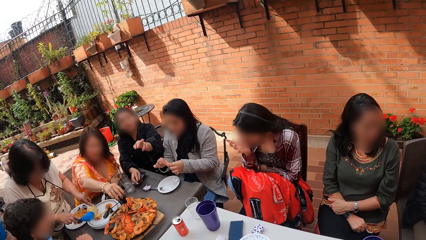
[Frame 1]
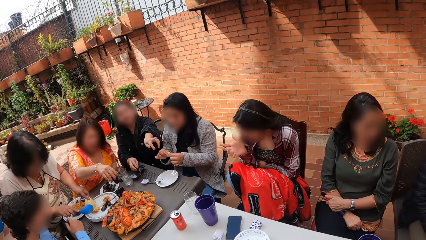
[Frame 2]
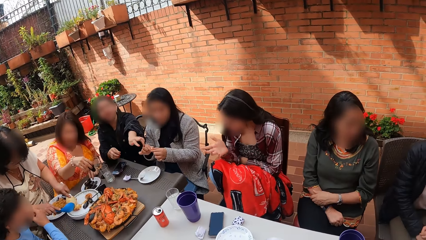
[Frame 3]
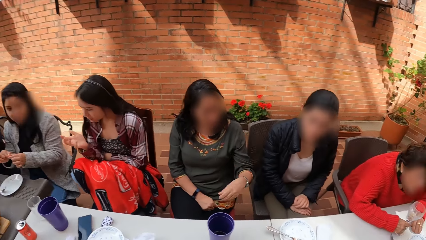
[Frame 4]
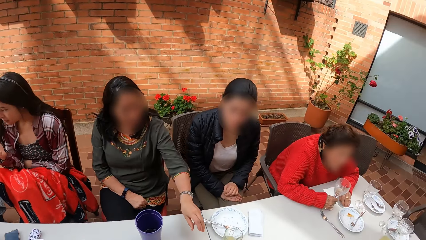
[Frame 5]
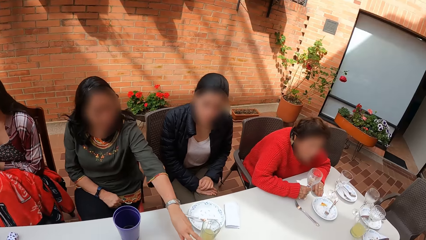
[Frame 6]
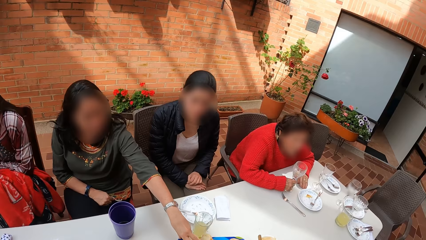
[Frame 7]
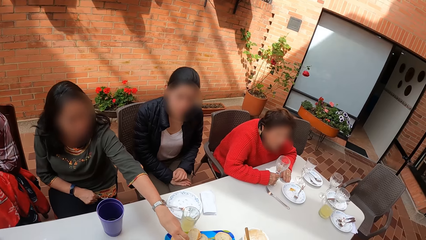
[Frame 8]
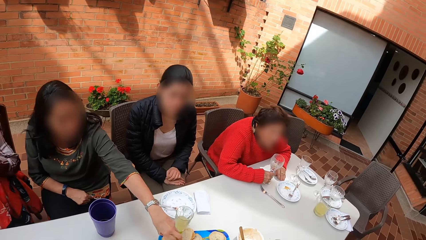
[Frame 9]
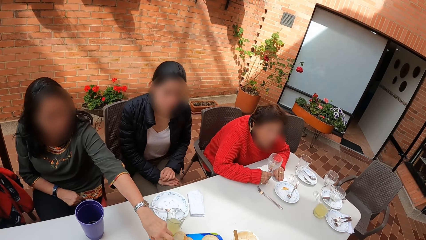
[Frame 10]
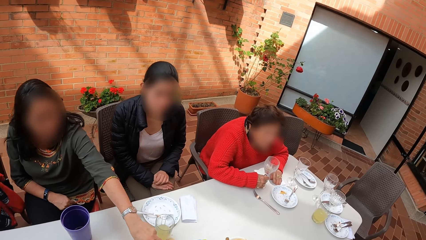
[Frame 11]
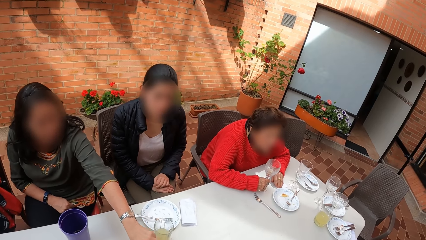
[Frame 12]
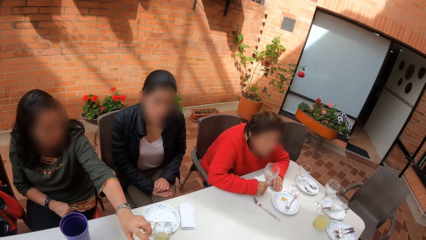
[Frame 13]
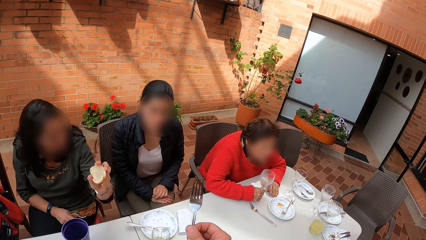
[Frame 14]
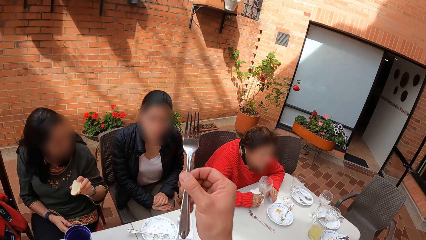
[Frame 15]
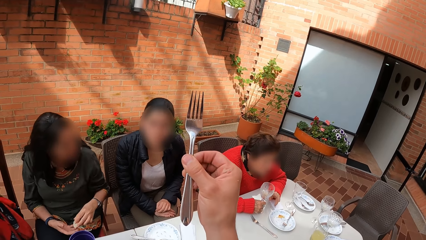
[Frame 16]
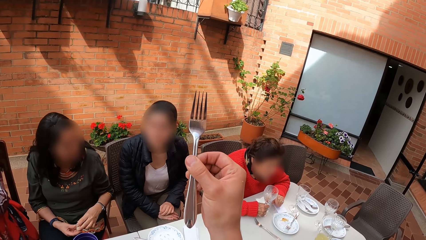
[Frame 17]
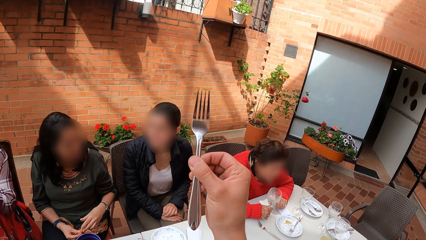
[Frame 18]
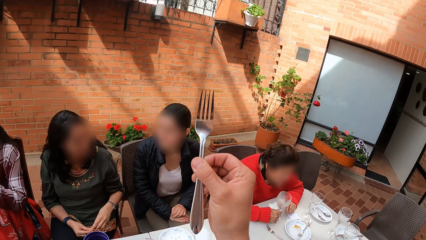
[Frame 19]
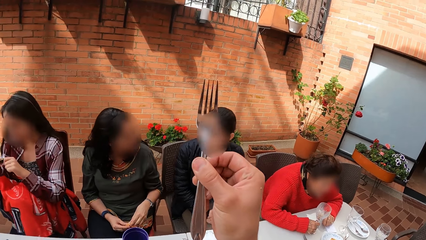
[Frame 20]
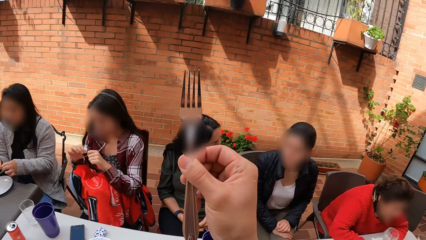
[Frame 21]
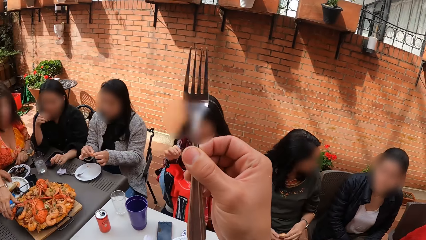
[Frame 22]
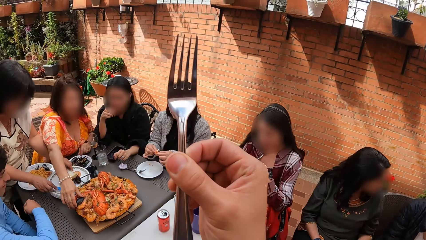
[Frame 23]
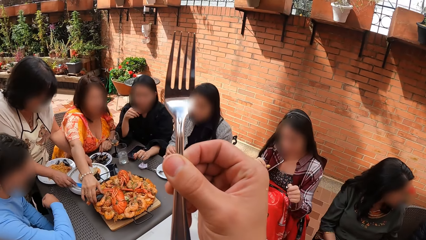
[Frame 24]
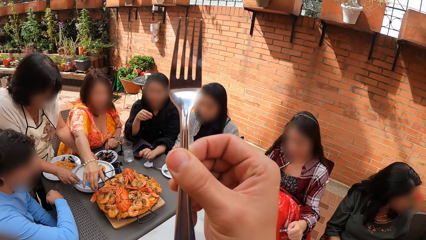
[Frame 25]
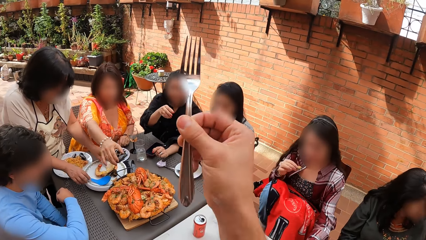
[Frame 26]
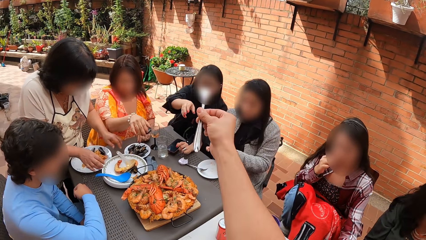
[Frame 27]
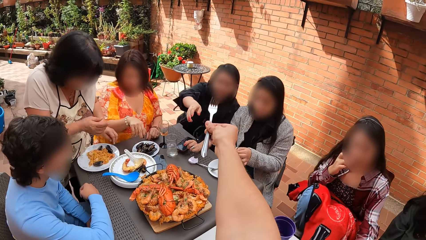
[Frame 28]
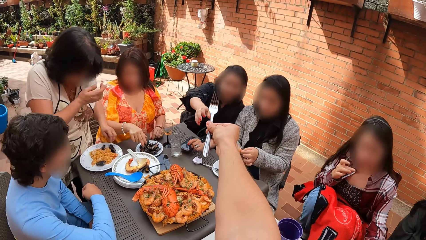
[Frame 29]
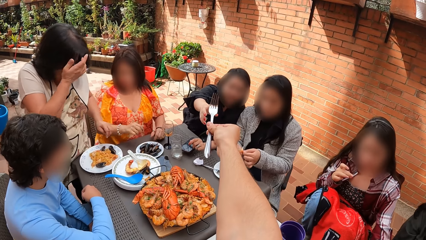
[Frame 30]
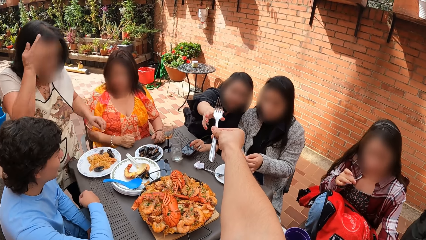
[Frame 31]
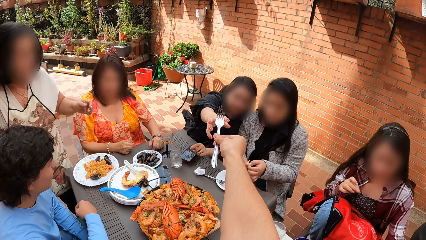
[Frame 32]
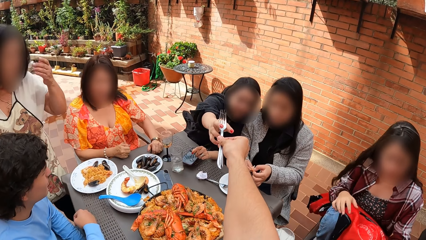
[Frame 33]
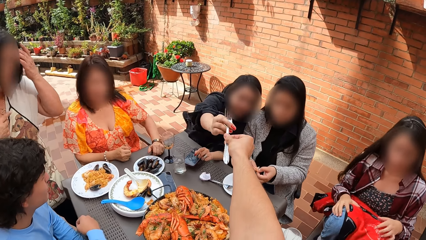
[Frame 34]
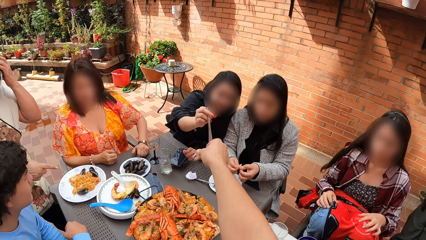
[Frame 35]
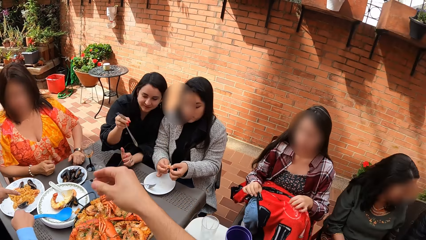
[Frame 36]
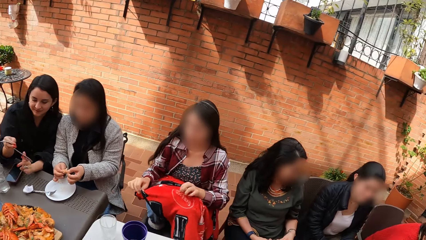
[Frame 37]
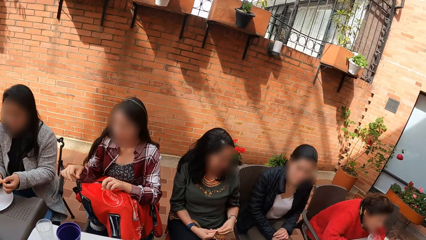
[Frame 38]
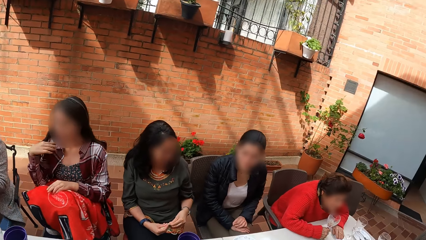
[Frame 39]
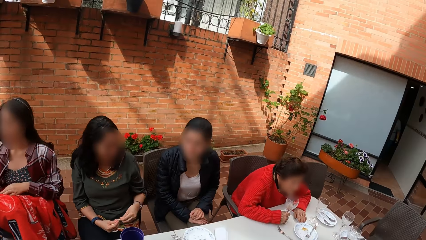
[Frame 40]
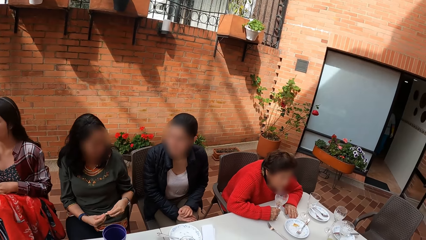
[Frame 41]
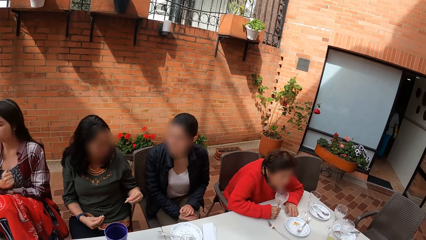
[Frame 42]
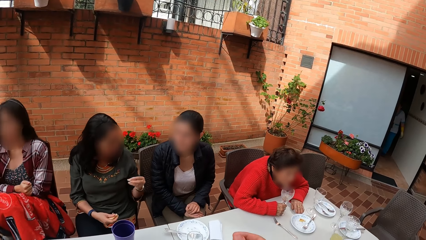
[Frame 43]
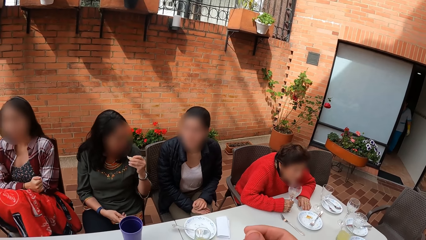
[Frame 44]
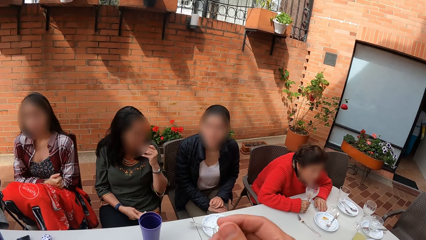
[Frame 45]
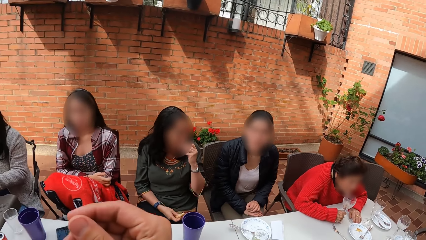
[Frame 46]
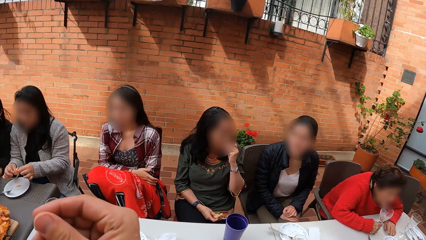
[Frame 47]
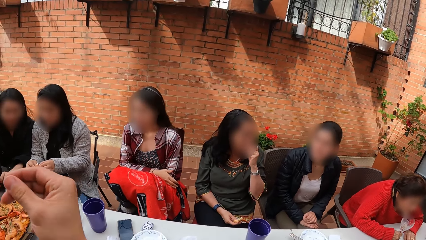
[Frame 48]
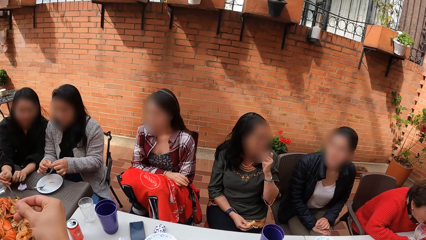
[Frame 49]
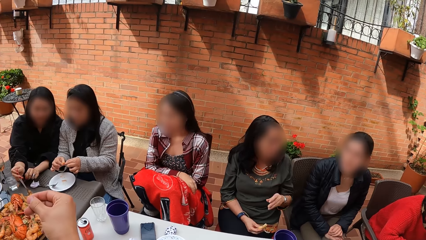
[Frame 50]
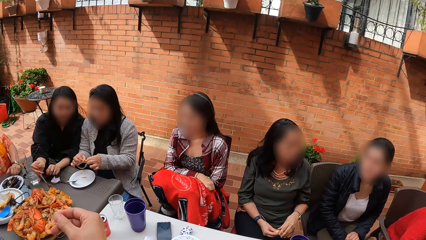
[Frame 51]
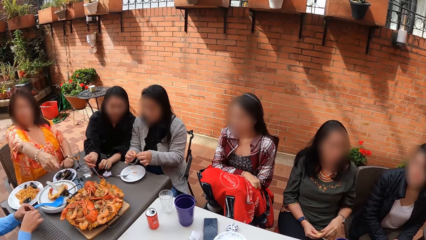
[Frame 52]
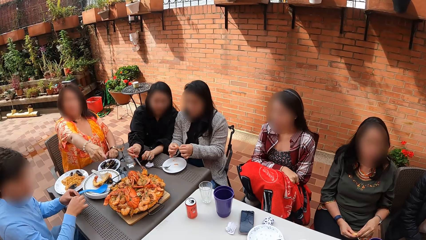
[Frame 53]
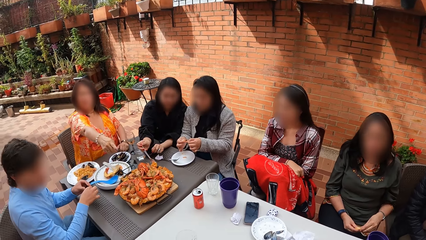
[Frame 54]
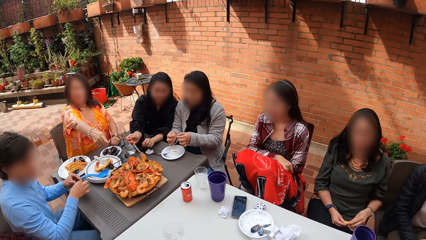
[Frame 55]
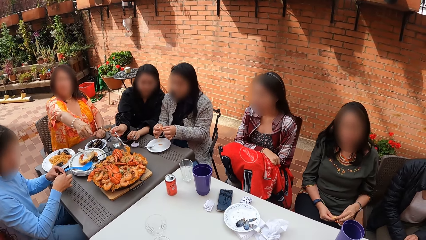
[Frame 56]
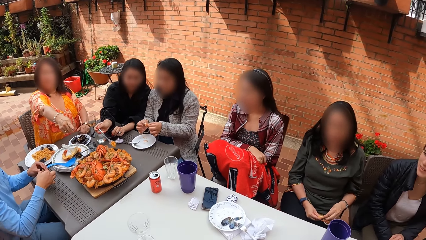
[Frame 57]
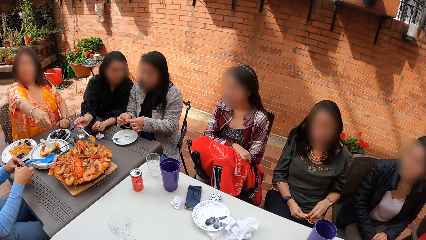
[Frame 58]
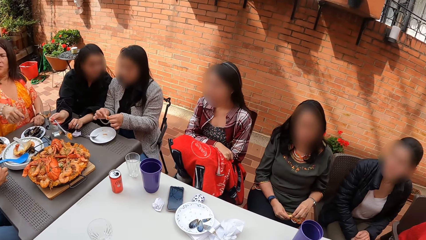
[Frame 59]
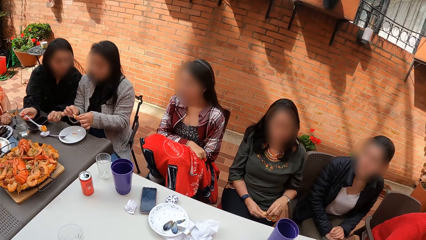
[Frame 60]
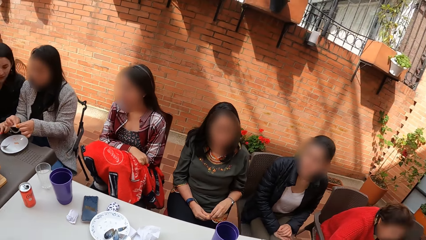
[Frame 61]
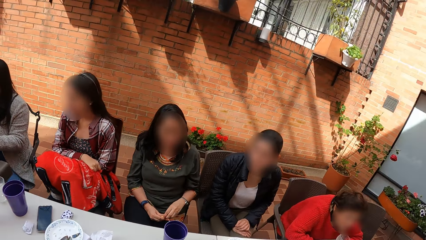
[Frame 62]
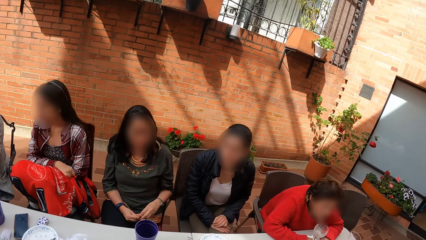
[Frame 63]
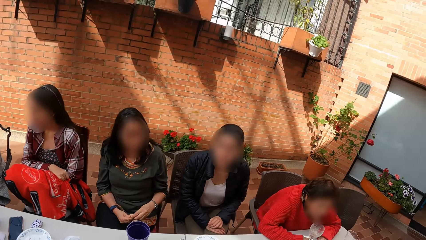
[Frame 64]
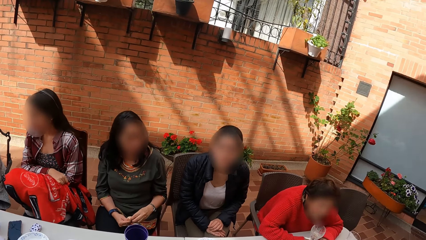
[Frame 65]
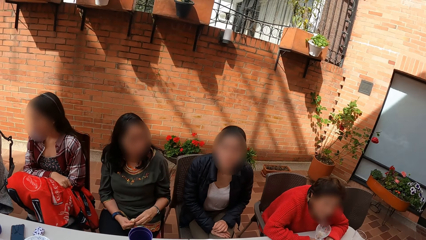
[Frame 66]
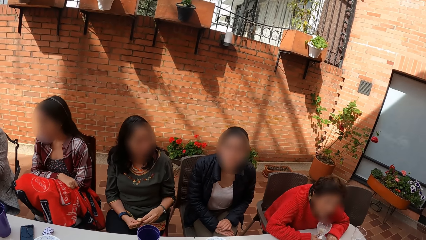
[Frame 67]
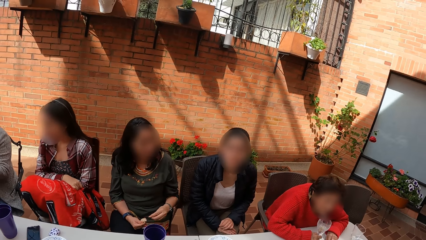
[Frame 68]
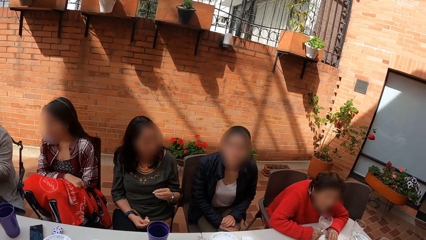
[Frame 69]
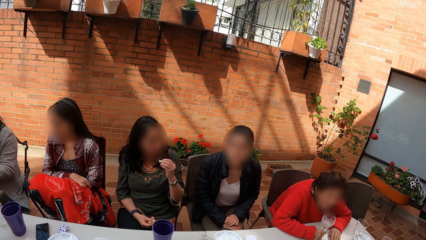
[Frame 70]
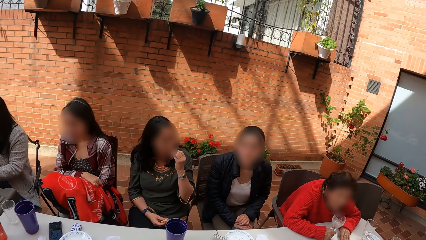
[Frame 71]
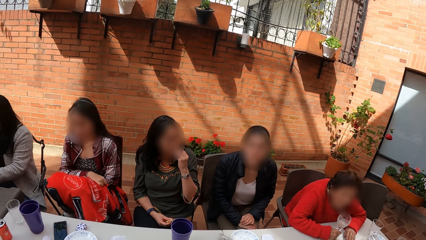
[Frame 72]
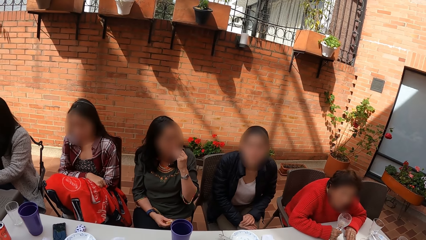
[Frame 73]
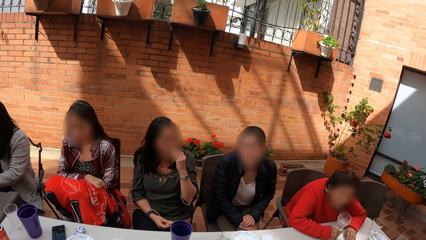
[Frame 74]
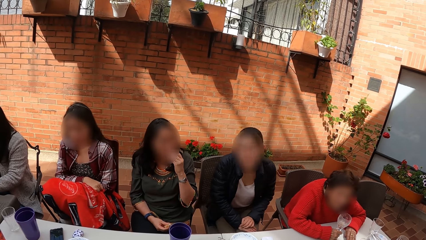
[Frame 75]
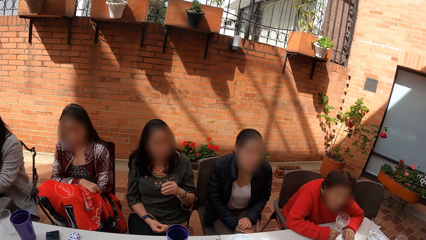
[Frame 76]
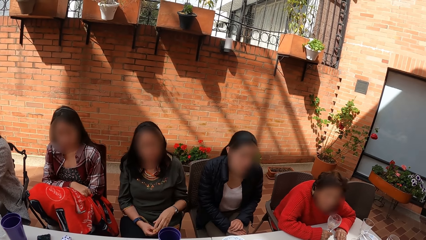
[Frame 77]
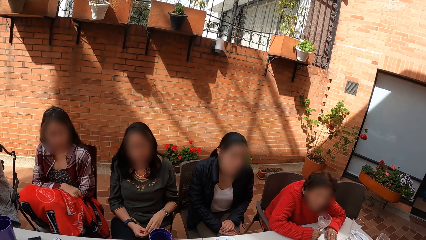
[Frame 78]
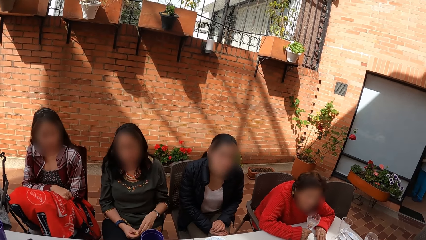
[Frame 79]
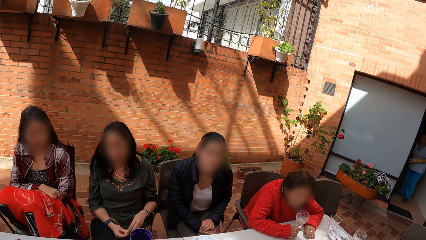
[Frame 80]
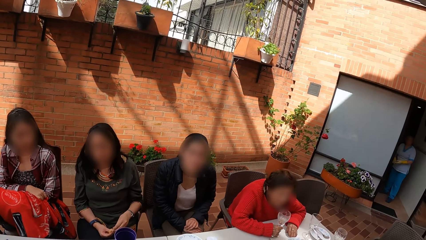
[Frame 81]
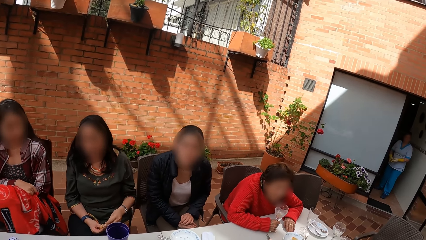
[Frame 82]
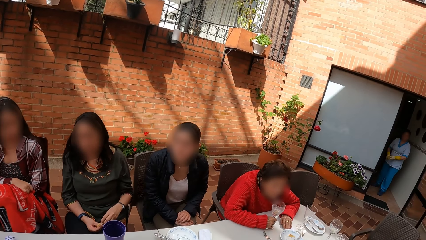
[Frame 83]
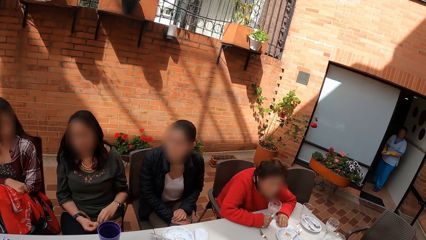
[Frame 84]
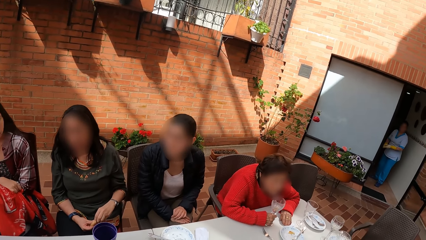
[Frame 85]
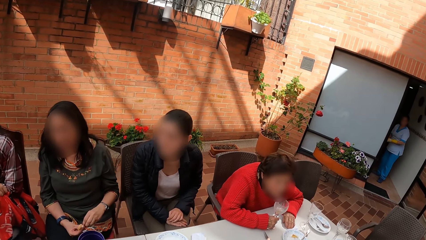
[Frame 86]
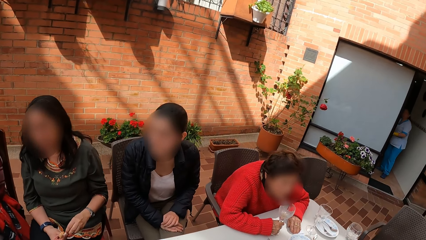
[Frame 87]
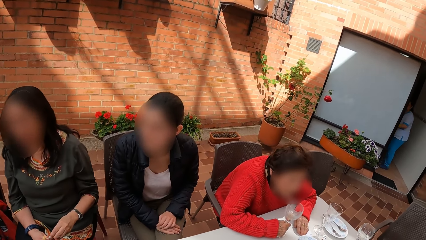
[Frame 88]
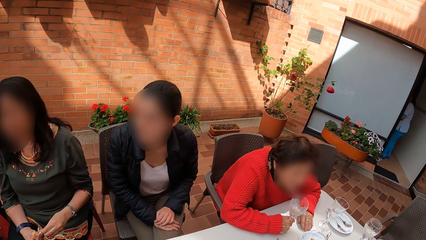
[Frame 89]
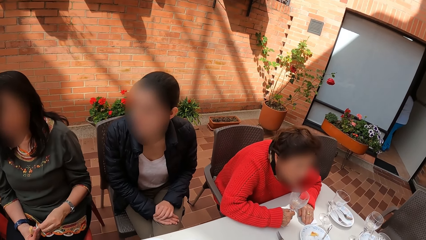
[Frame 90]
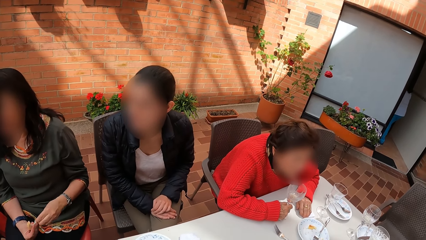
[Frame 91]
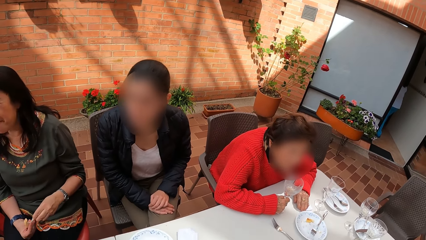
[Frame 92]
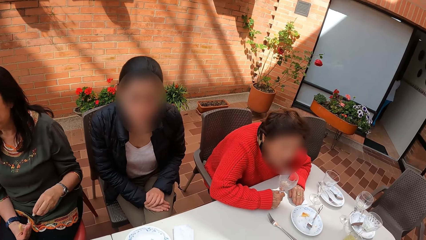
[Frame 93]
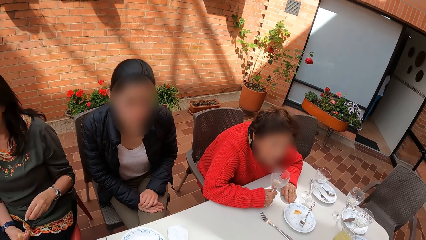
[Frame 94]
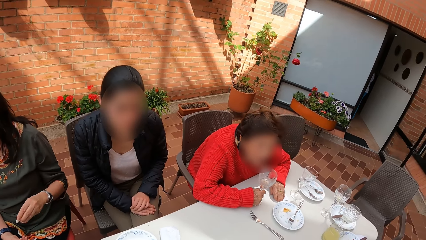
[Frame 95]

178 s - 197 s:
The camera wearer looks around. A woman picks up food from the tray on the table with her left hand. The camera wearer holds a fork with his right hand. The woman passes the food in her left hand to her right hand. The camera wearer moves the fork. He passes the fork in his right hand to another woman. The first woman eats food from her left hand with her right hand. The other woman takes food from the plate with the fork in her right hand. The camera wearer moves the hand. He looks around.
